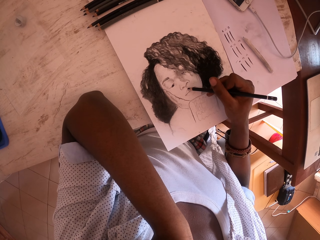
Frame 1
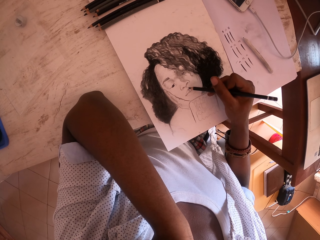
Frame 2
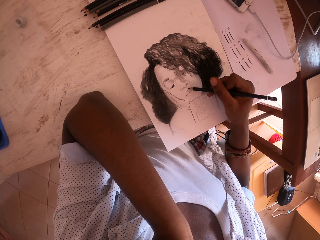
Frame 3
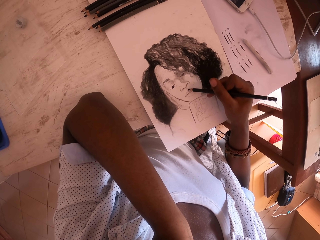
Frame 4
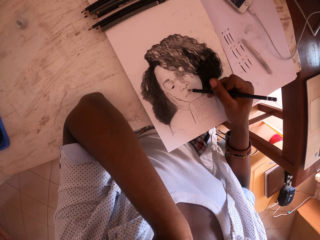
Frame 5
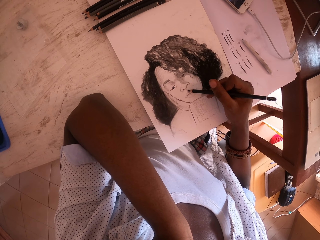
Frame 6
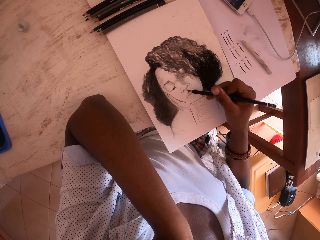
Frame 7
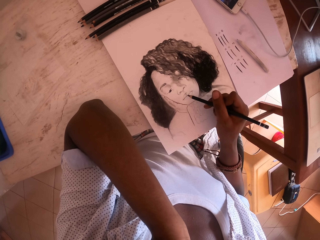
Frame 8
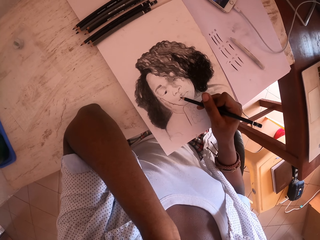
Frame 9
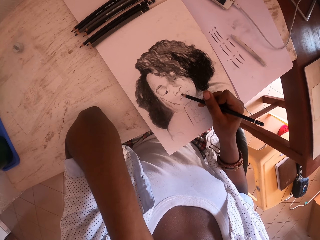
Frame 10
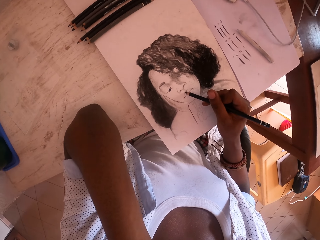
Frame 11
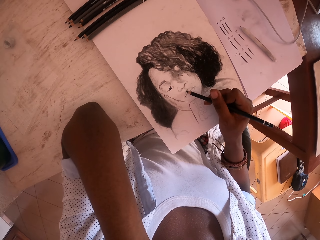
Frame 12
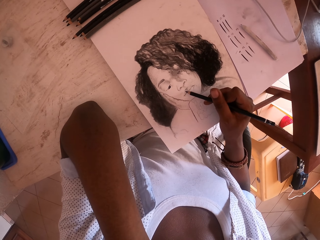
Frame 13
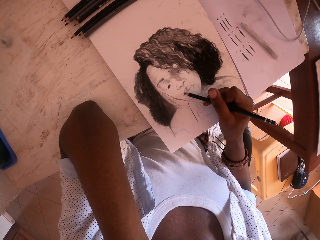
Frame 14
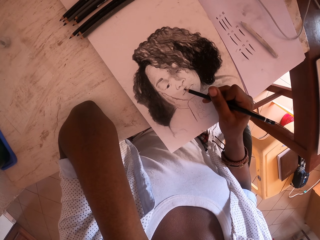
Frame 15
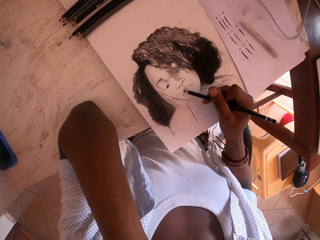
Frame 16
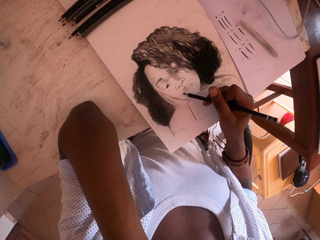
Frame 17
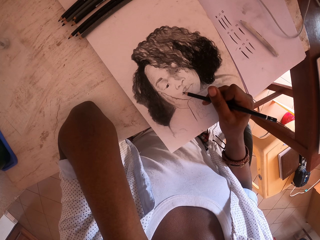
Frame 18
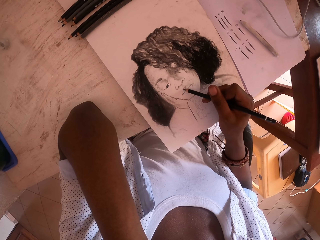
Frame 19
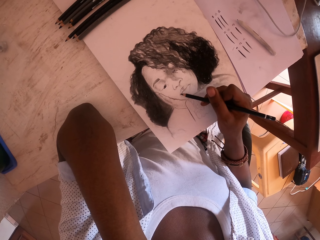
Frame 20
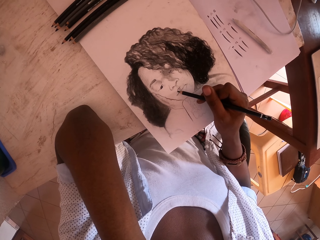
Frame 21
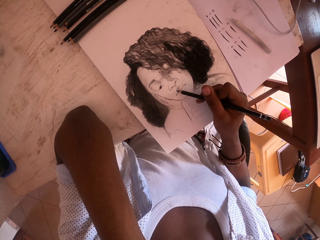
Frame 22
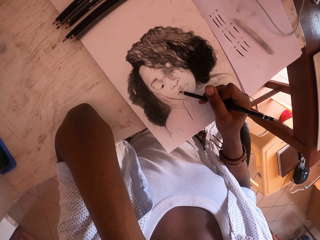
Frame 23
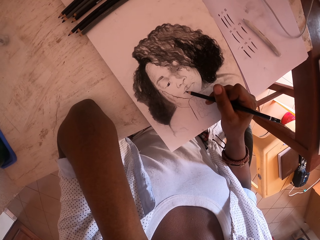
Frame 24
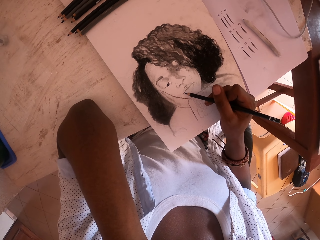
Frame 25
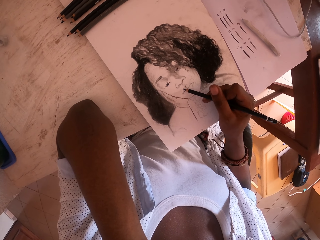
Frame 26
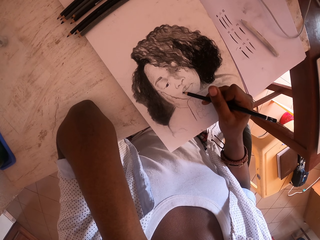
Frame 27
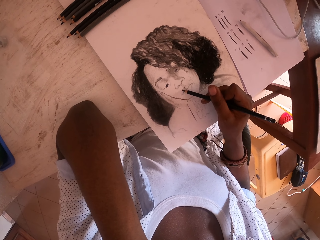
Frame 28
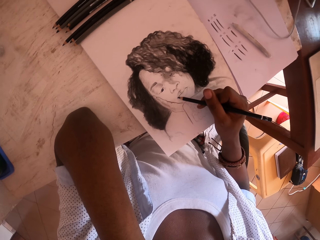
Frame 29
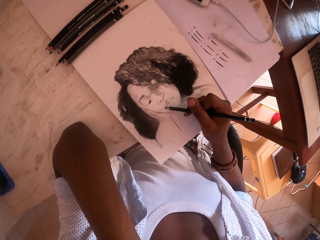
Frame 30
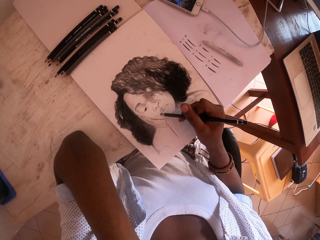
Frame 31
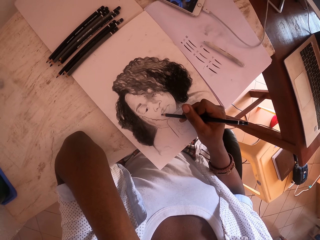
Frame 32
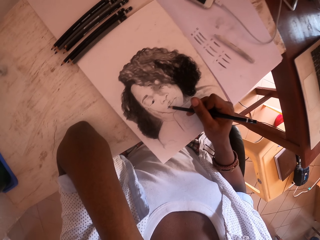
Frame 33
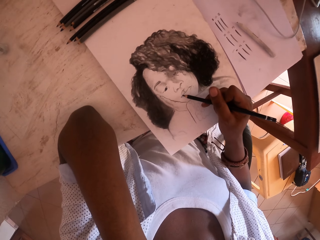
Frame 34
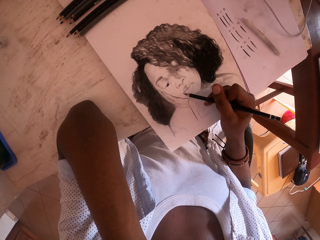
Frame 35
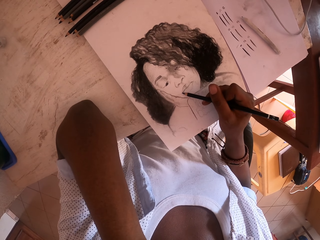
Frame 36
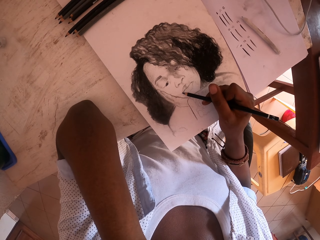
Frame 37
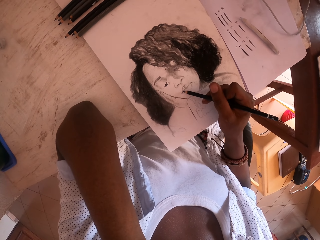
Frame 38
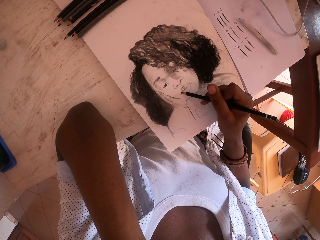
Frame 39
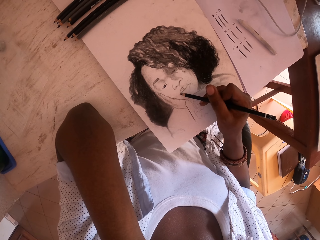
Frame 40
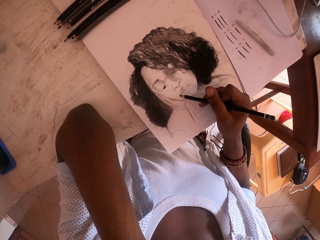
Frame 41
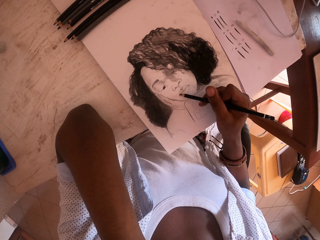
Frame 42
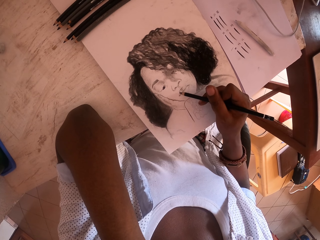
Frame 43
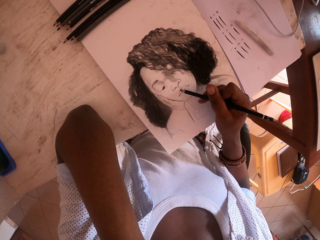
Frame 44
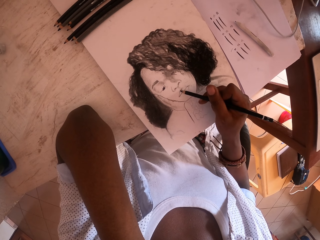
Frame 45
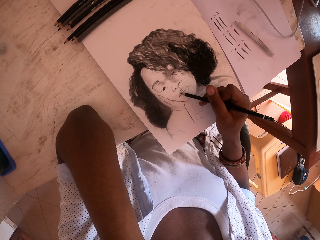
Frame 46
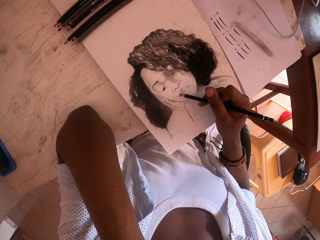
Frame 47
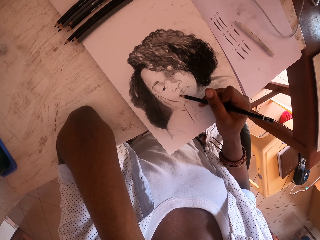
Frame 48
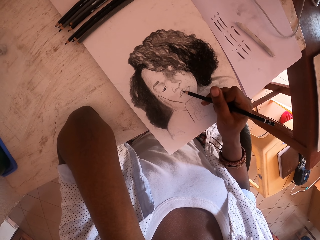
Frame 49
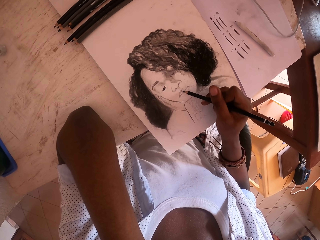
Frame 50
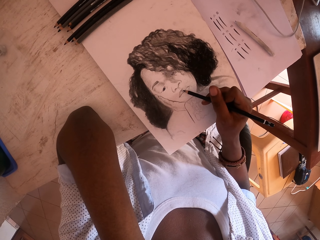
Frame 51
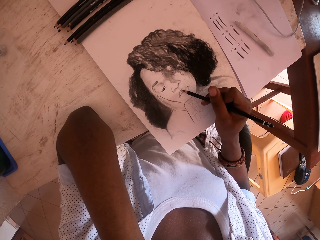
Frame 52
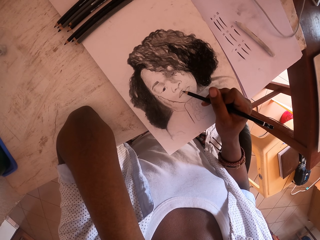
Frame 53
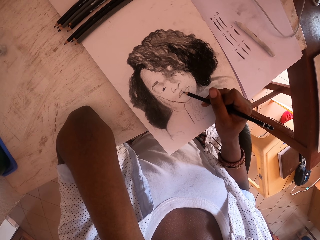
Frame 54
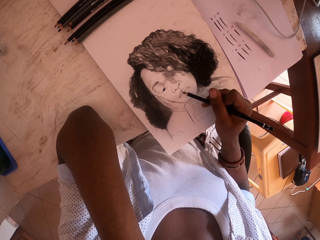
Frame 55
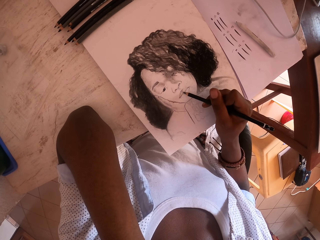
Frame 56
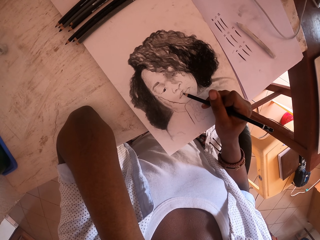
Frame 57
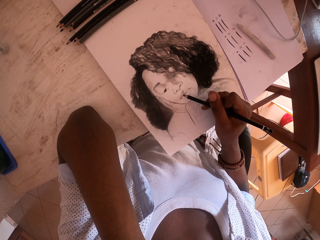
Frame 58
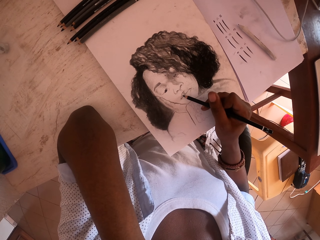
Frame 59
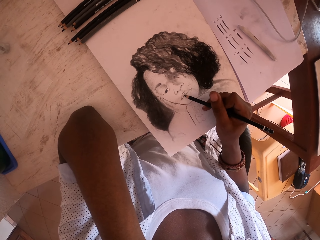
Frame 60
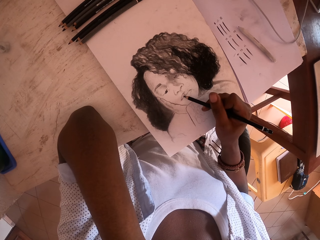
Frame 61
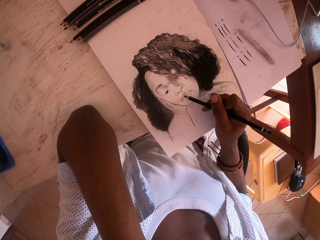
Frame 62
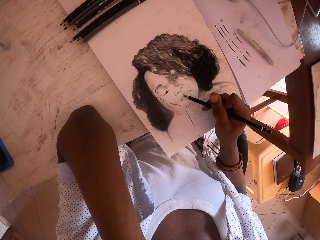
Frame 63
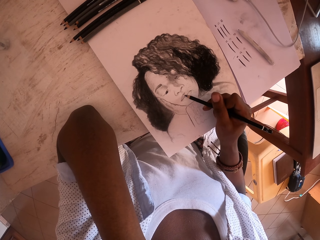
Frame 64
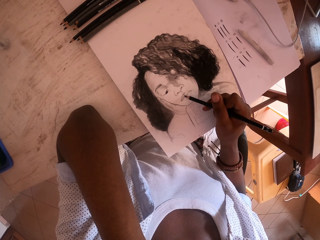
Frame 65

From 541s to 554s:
The camera wearer shades a drawing paper with an artist pencil. He moves his right hand to a different position on the drawing paper. He shades the drawing paper with the artist pencil. He looks around. He shades the drawing paper with the artist pencil.

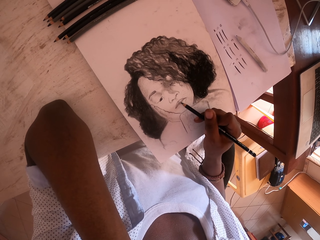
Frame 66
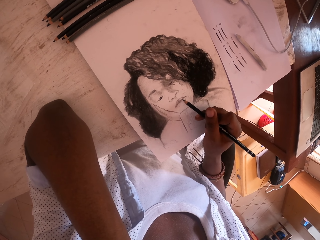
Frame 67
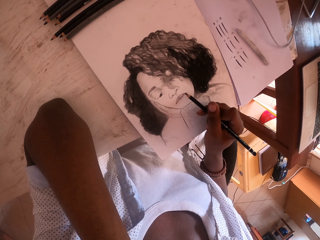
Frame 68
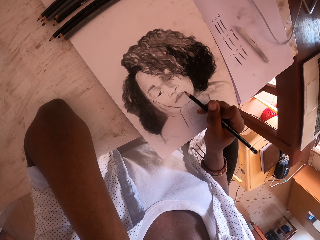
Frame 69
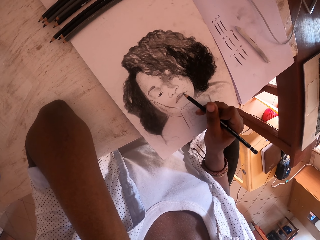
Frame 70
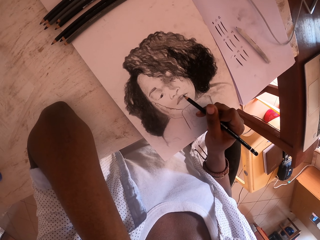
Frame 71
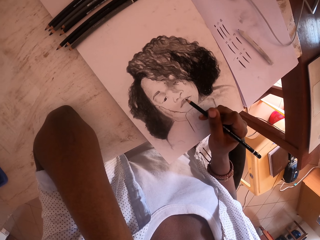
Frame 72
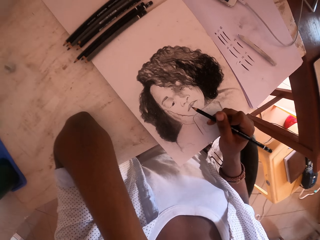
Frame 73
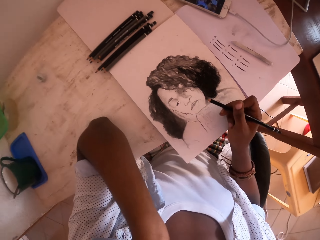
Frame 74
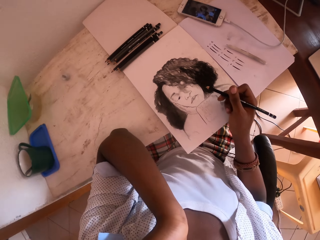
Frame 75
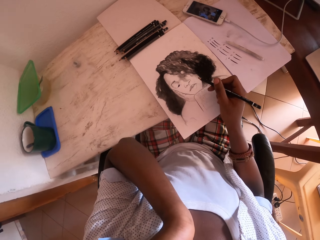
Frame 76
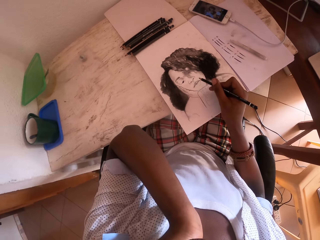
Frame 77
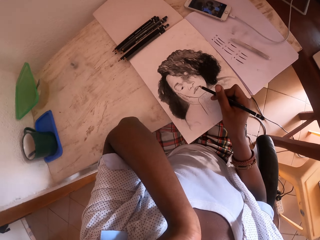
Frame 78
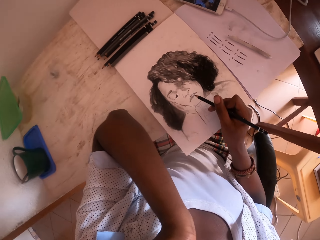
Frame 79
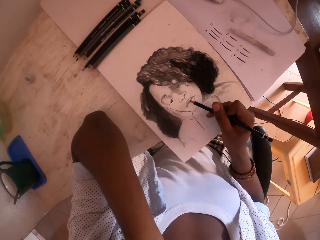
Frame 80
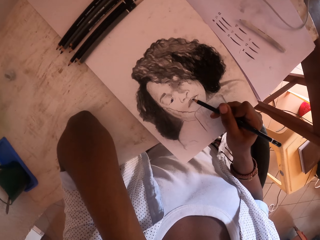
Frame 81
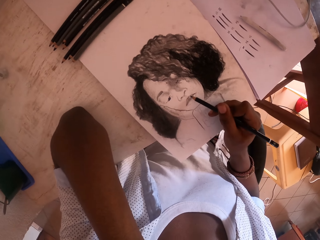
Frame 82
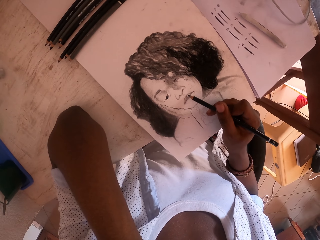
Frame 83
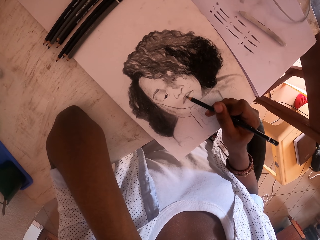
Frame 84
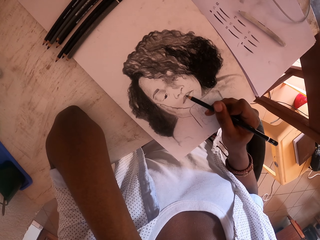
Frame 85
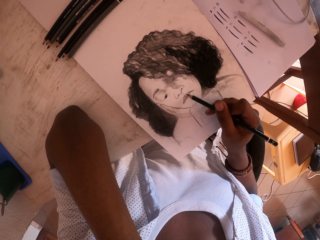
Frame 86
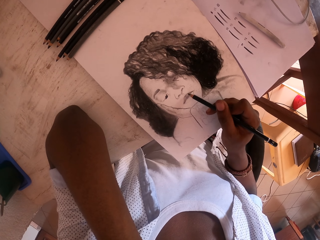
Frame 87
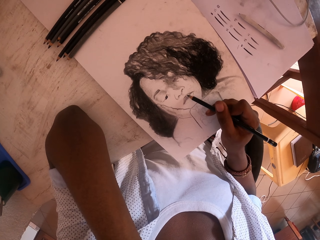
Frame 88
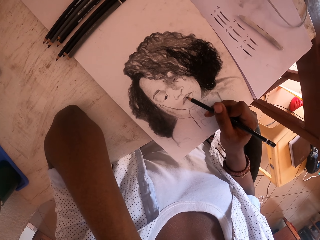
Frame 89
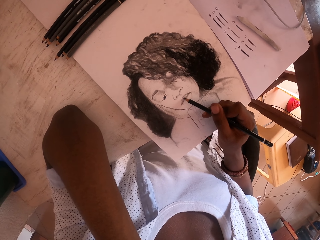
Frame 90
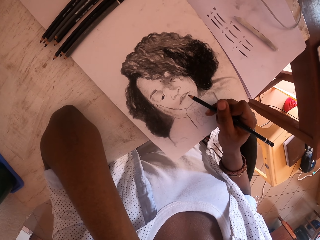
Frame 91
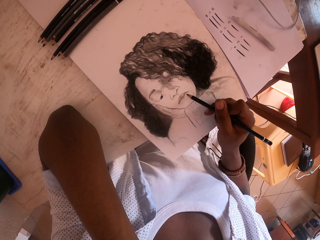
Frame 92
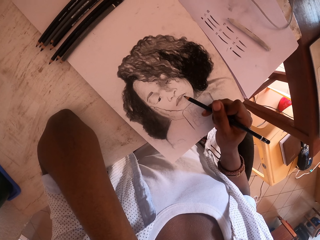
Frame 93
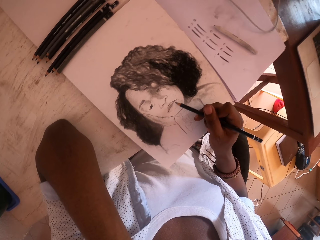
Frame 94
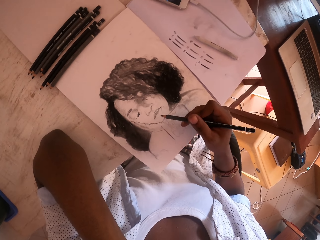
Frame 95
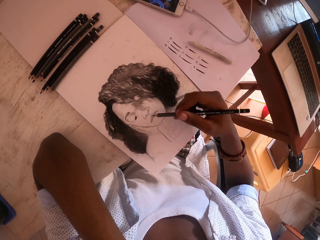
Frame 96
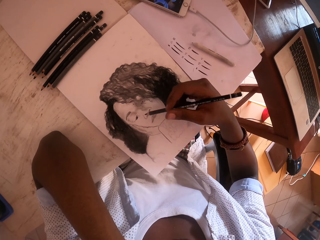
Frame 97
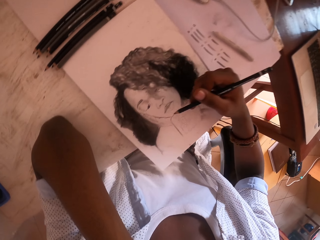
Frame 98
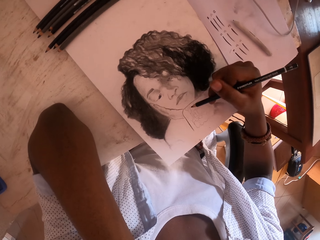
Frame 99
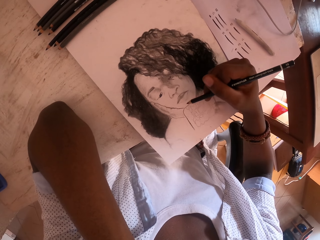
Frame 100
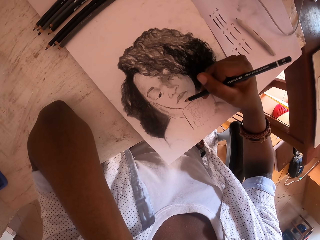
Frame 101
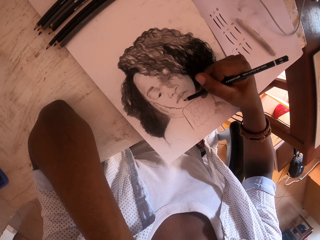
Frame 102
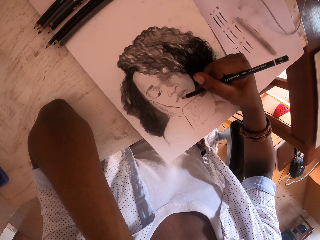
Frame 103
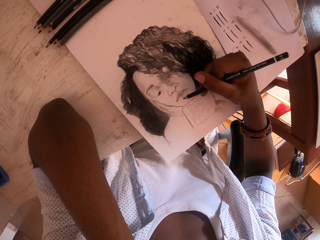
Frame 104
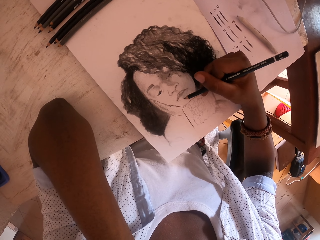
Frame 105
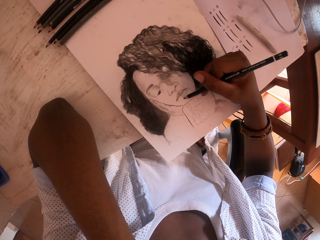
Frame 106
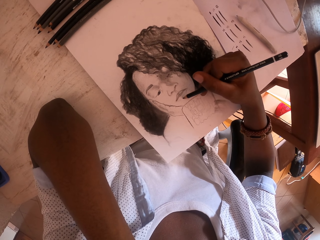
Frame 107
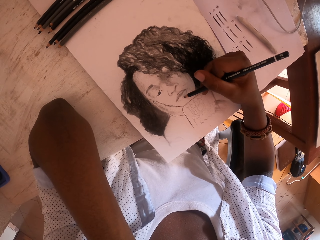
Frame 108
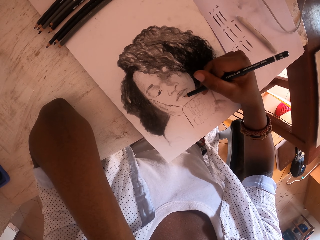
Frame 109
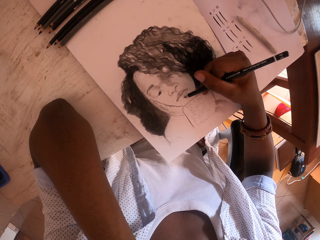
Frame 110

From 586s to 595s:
The camera wearer moves their hand. They stare at a drawing. They draw on a paper with a pencil.
